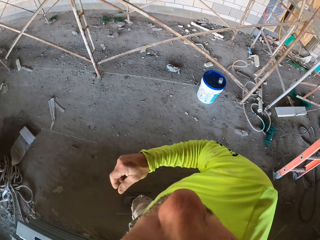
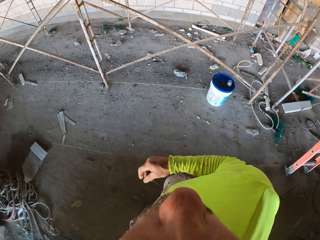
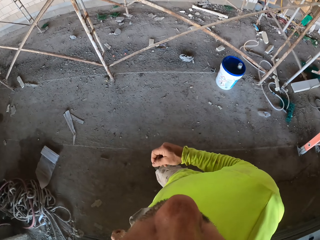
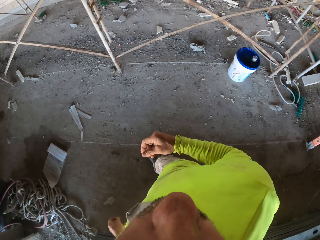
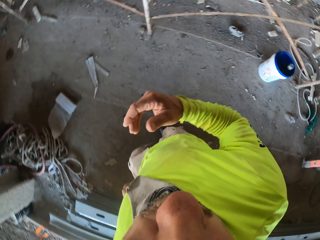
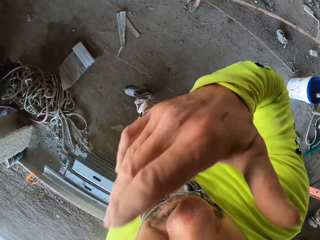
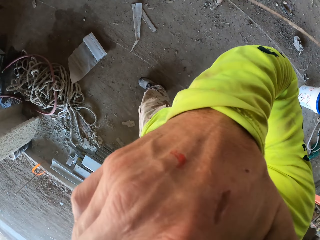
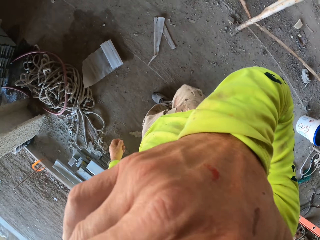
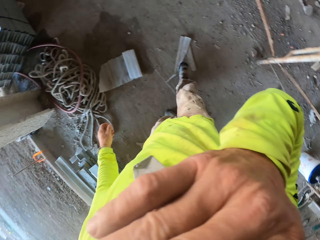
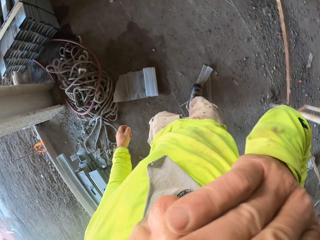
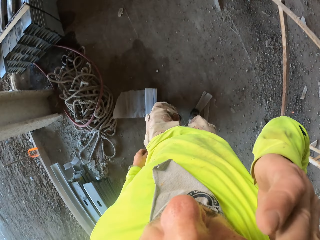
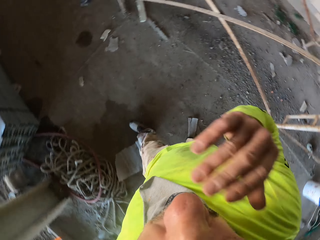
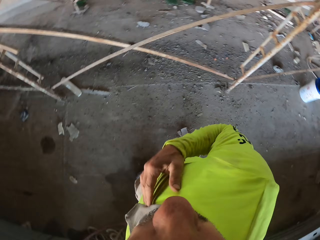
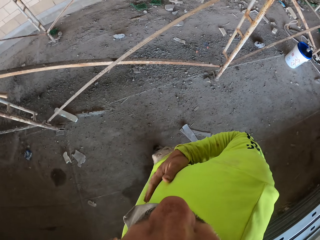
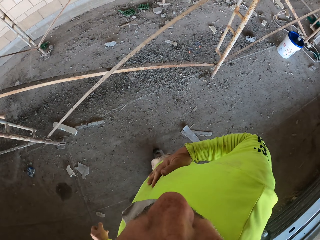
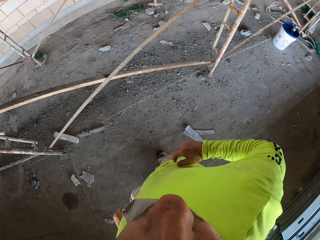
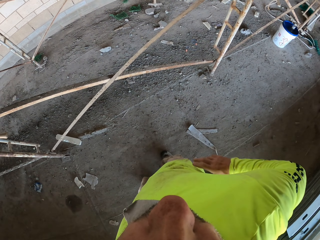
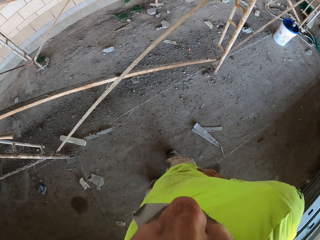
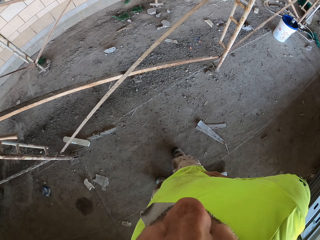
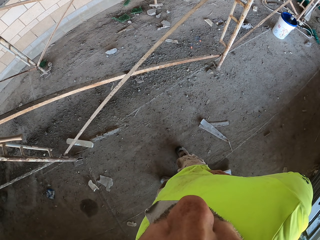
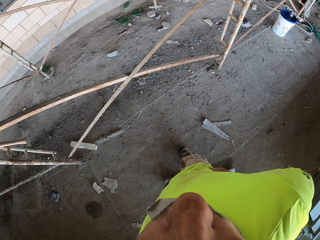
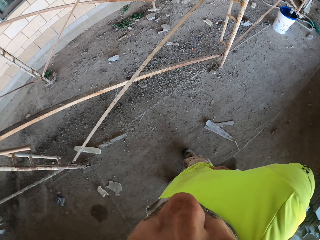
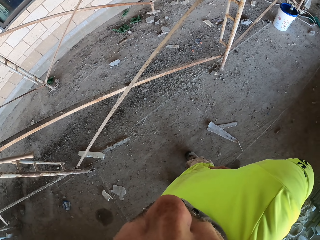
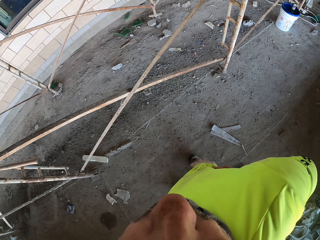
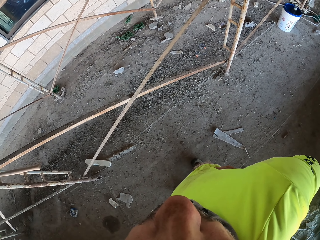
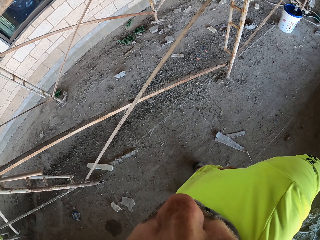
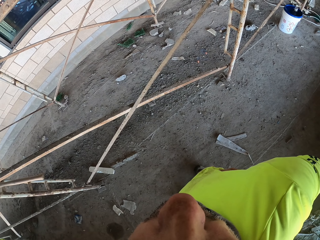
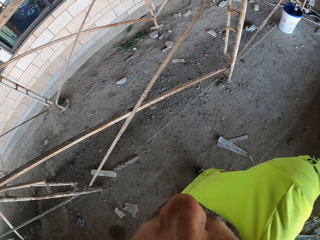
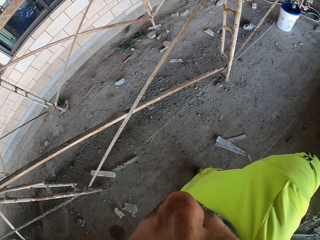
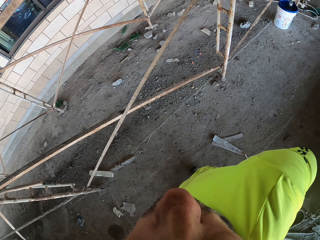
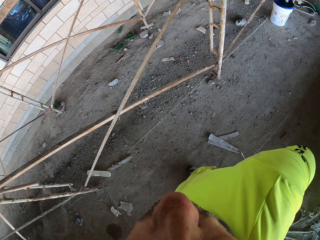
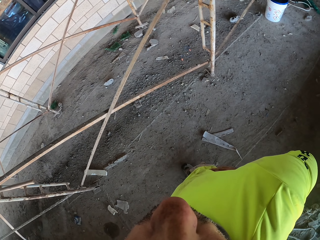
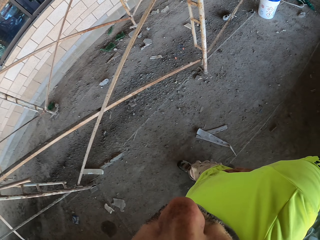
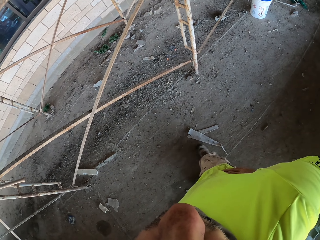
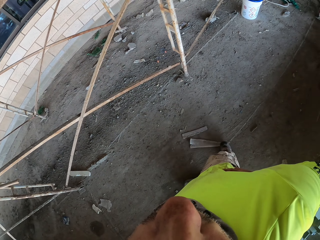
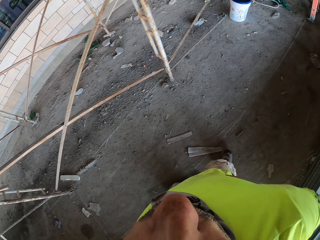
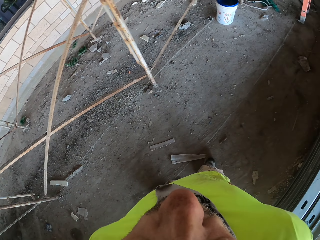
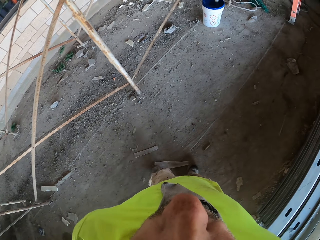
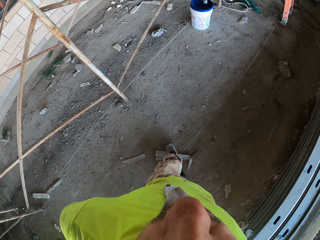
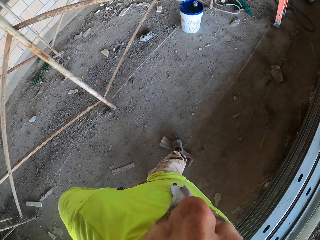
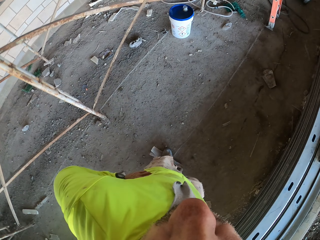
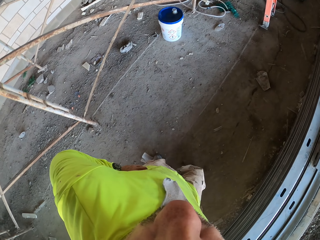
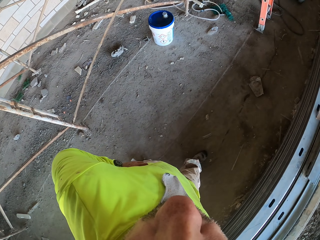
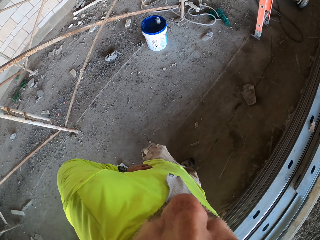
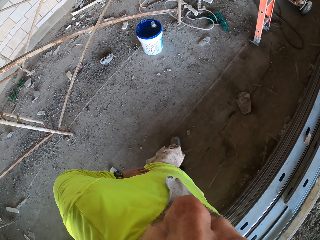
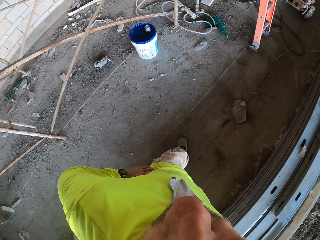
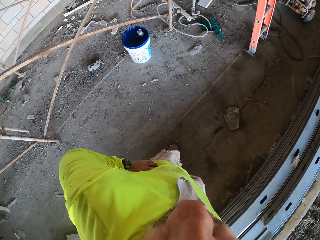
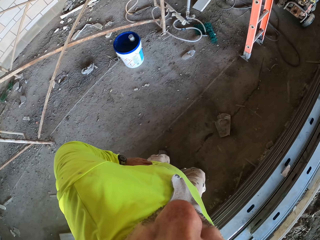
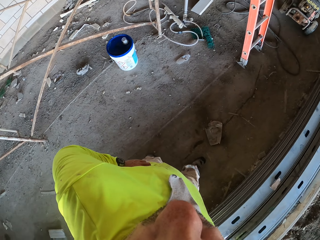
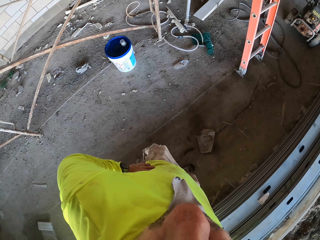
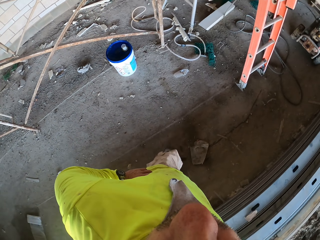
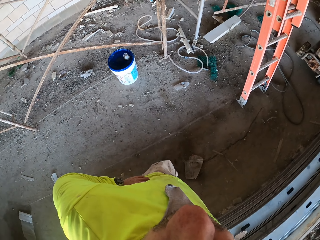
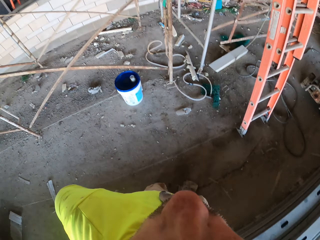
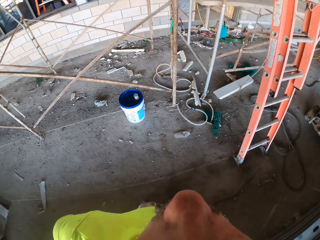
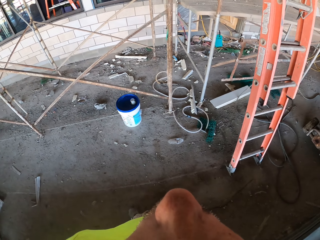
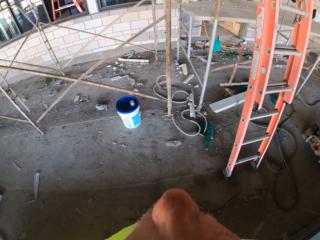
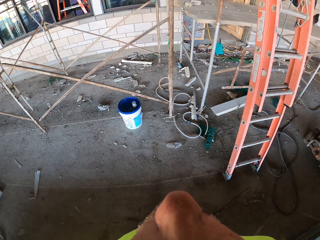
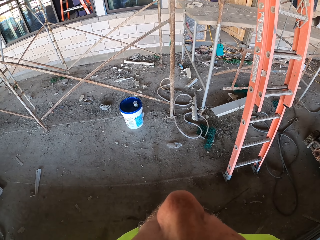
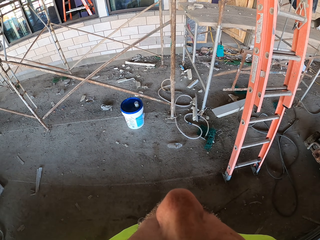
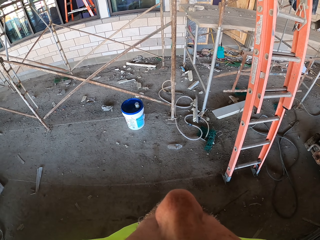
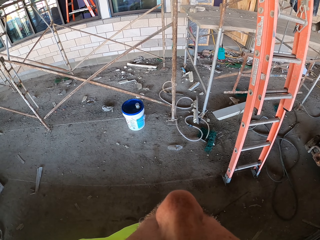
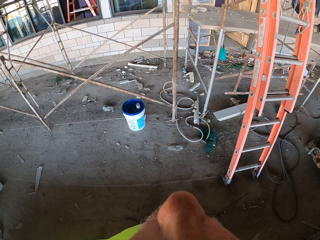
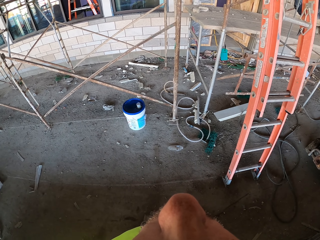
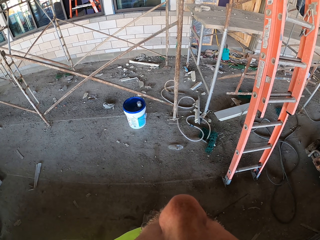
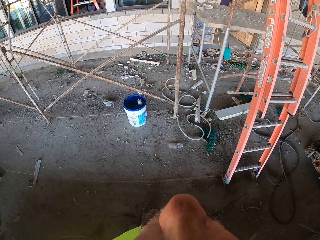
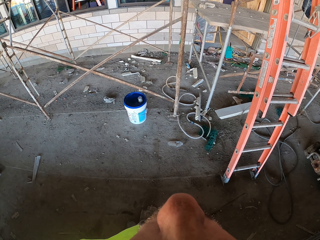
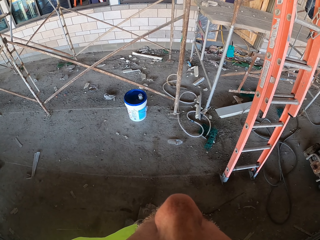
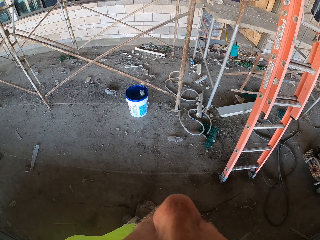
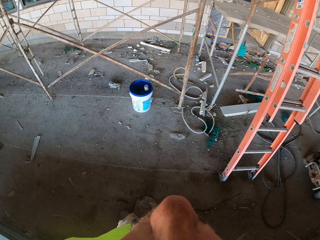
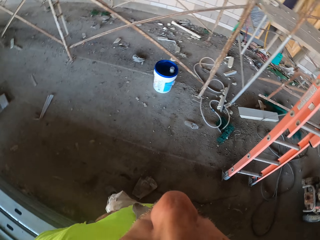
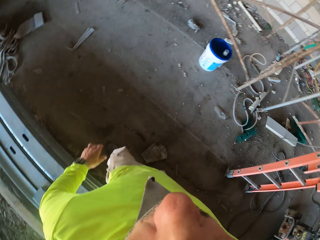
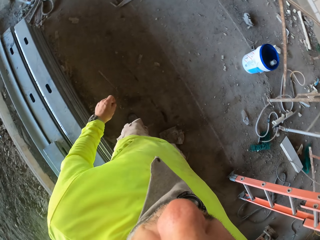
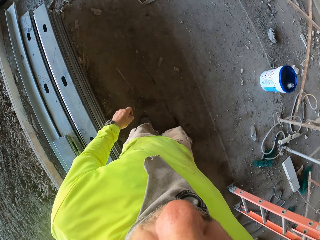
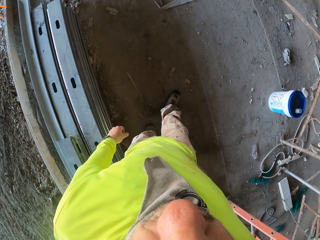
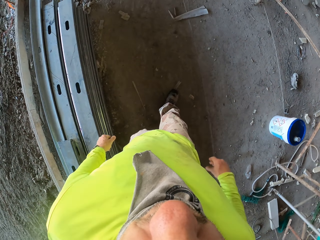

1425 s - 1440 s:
The camera wearer walks around the construction site. They stand. They walk towards the ladder. They look up the ladder.

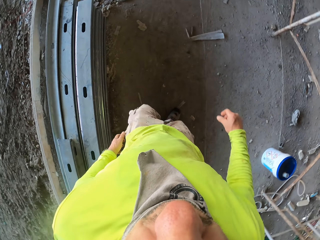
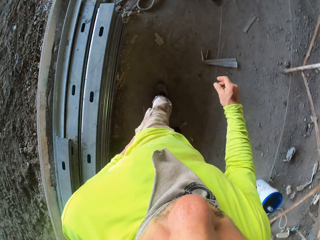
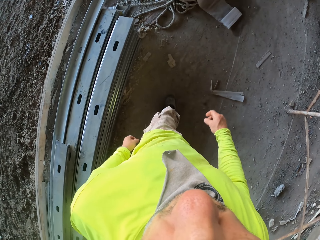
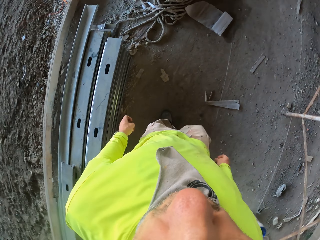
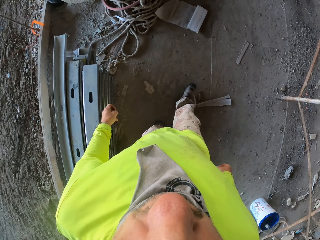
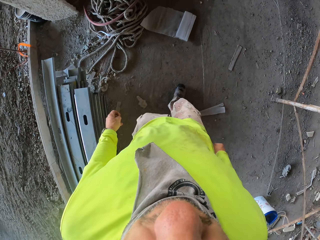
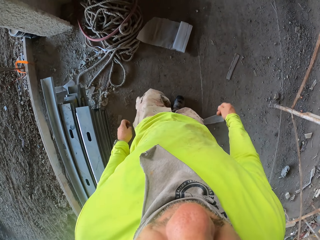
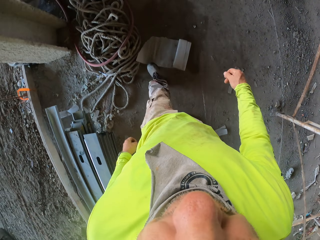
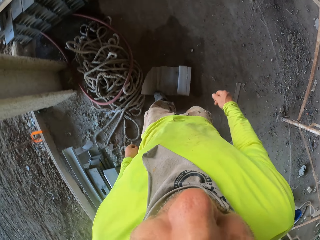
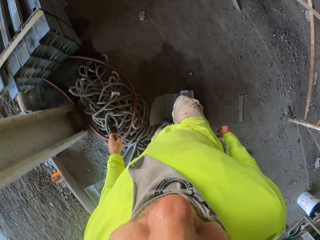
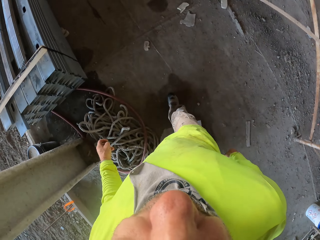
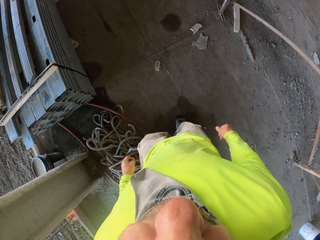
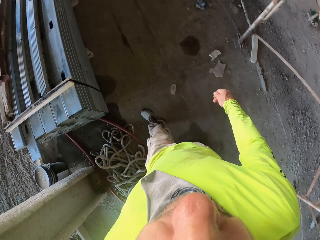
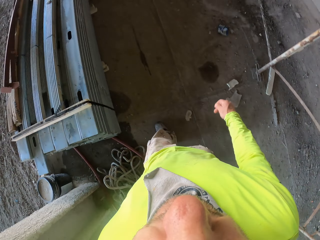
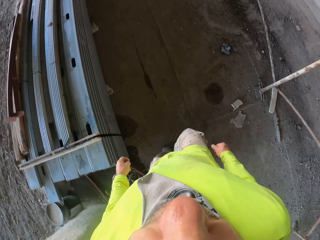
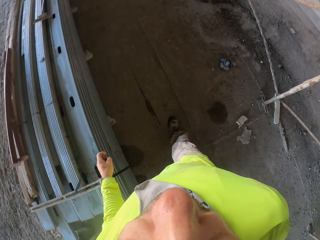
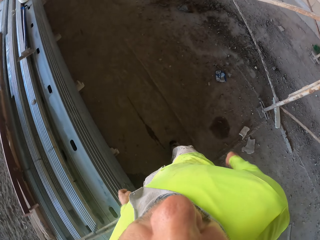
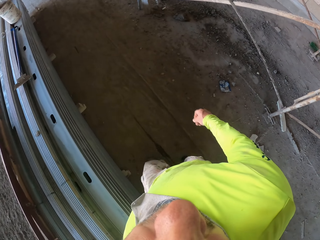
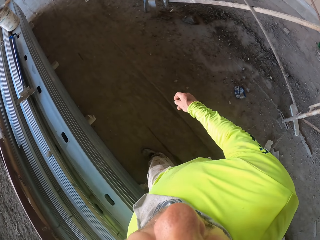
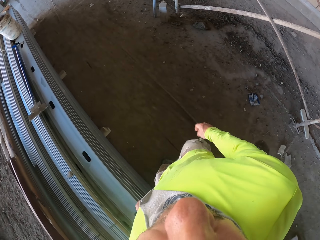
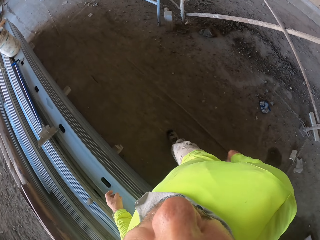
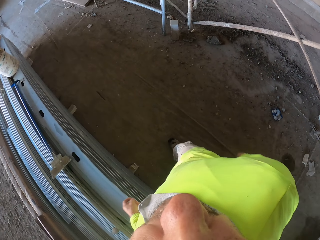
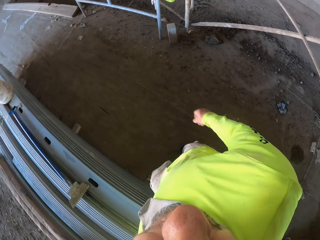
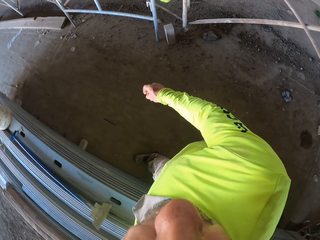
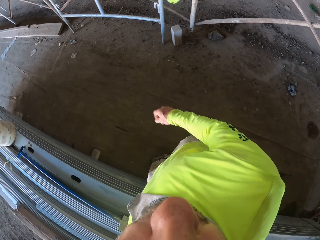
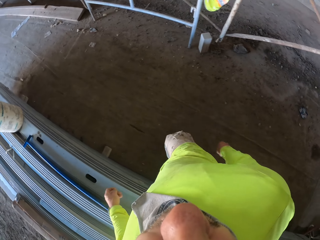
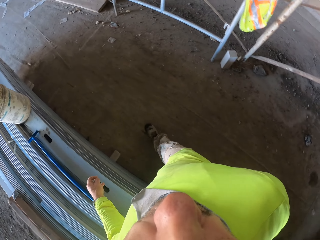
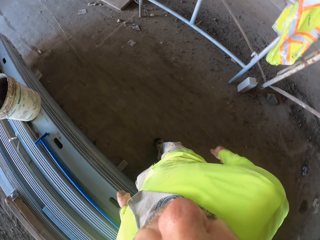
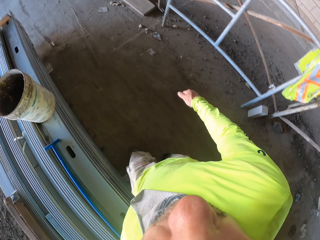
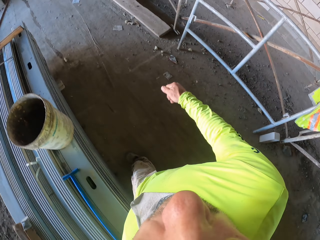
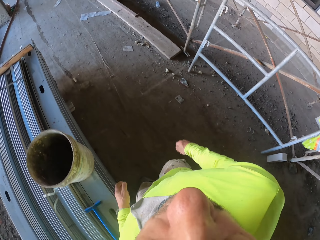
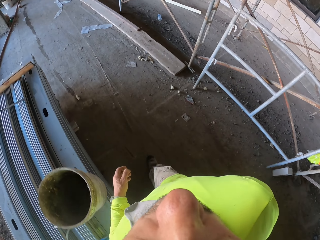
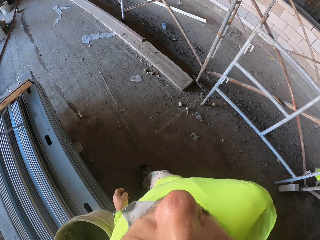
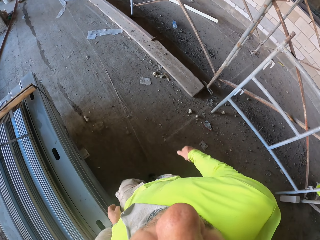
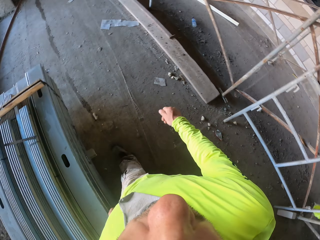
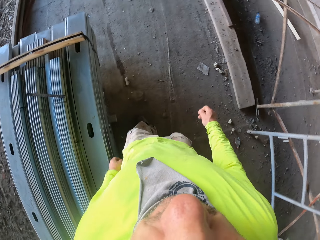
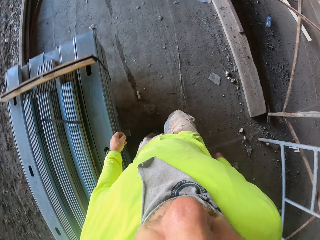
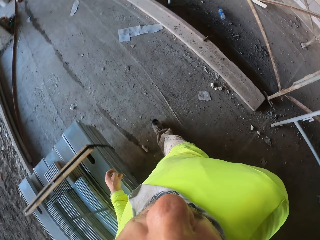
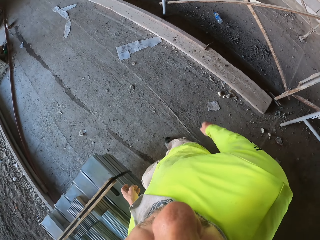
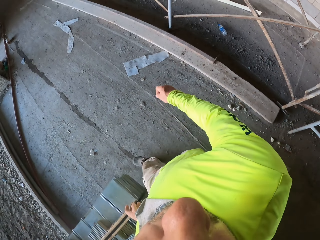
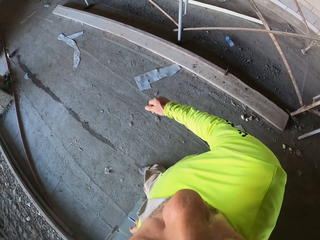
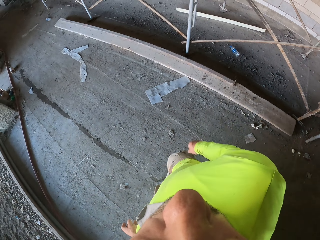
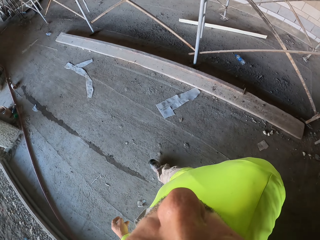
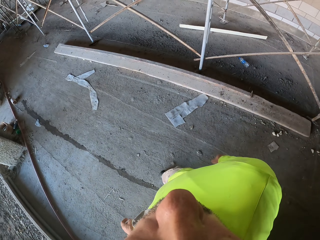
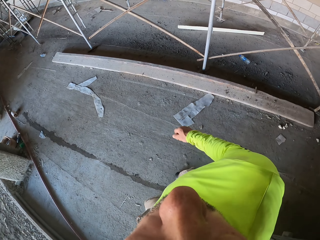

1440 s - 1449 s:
The camera wearer walks around the construction site.
